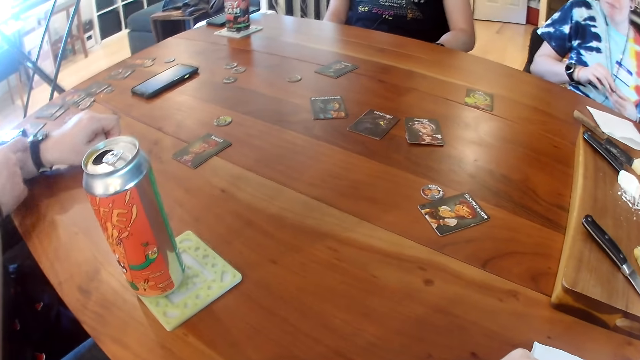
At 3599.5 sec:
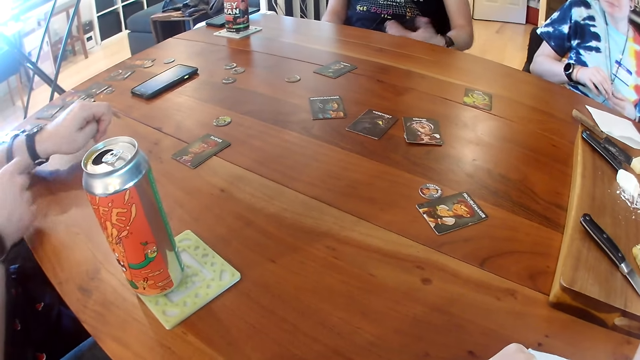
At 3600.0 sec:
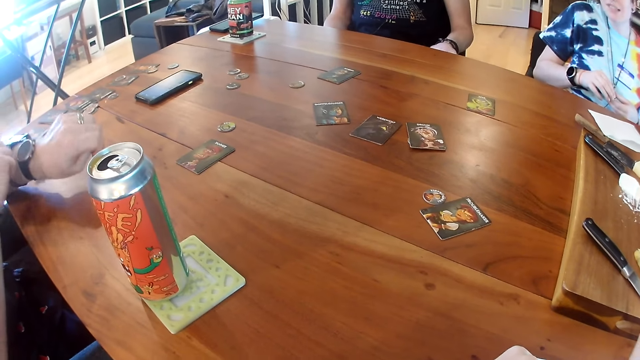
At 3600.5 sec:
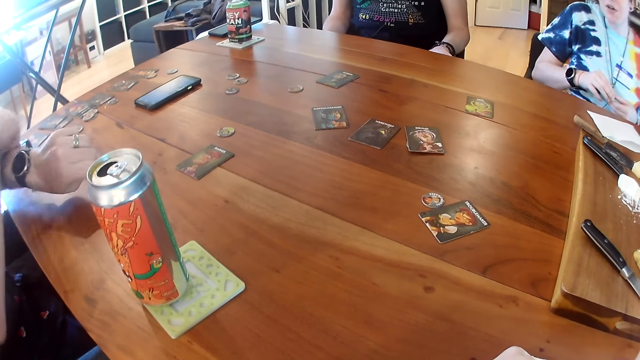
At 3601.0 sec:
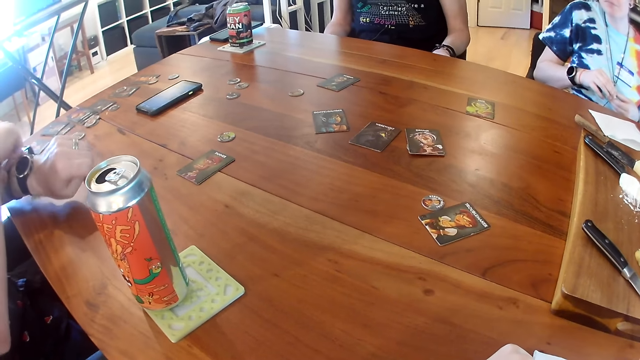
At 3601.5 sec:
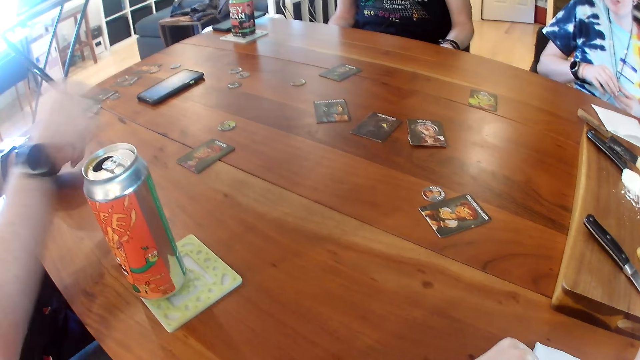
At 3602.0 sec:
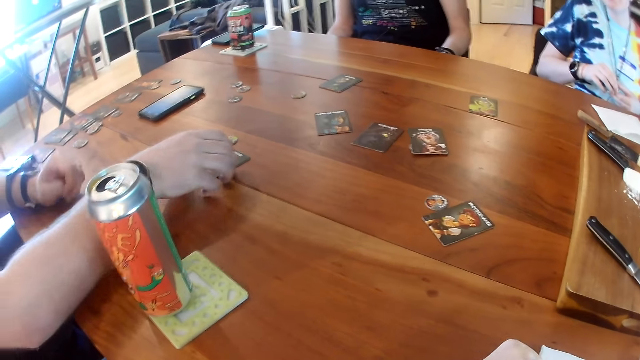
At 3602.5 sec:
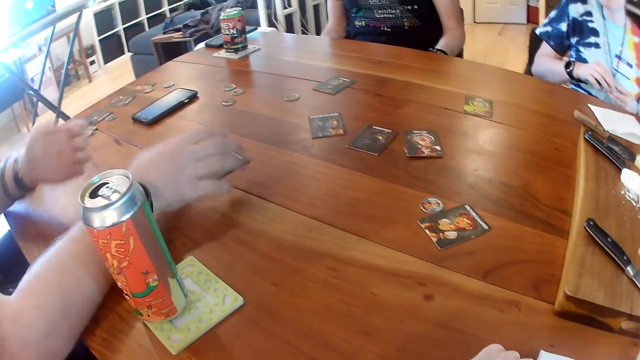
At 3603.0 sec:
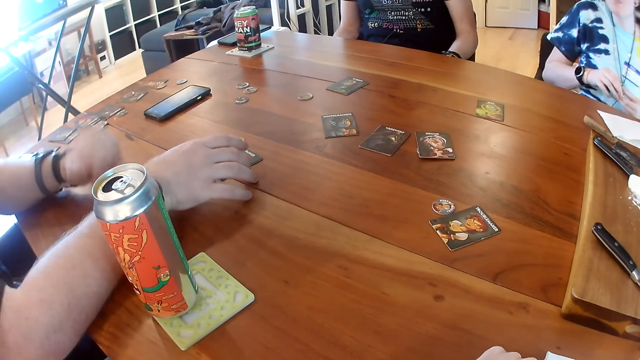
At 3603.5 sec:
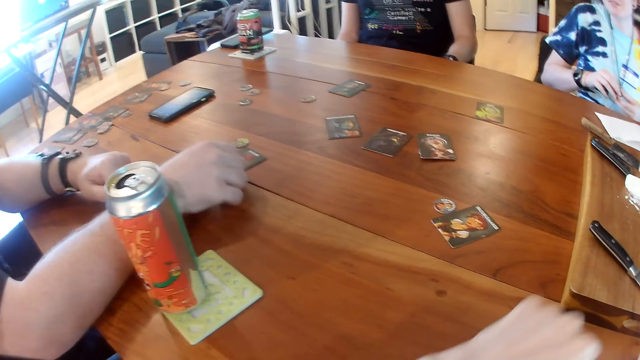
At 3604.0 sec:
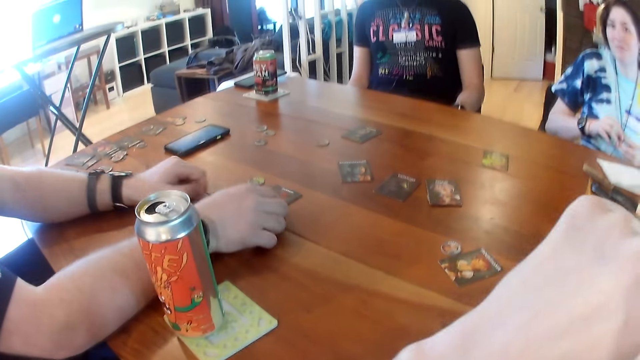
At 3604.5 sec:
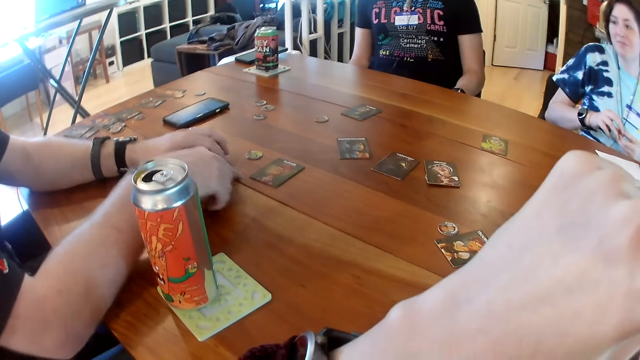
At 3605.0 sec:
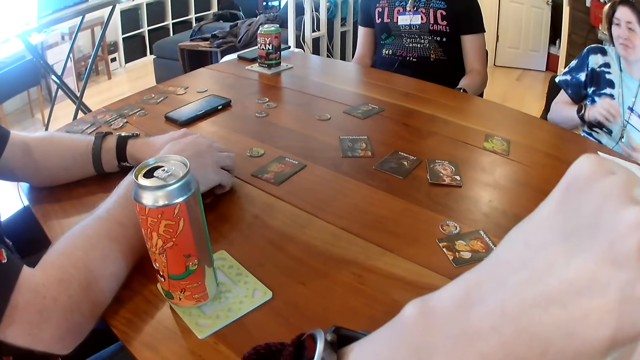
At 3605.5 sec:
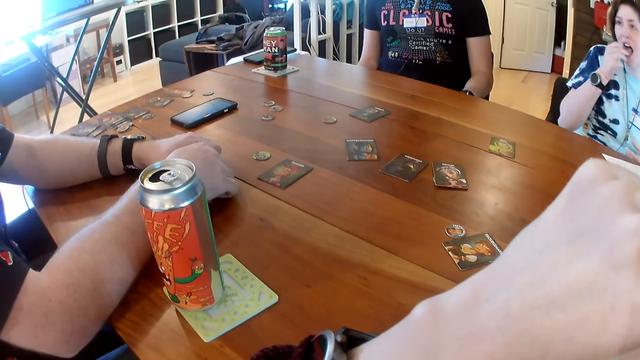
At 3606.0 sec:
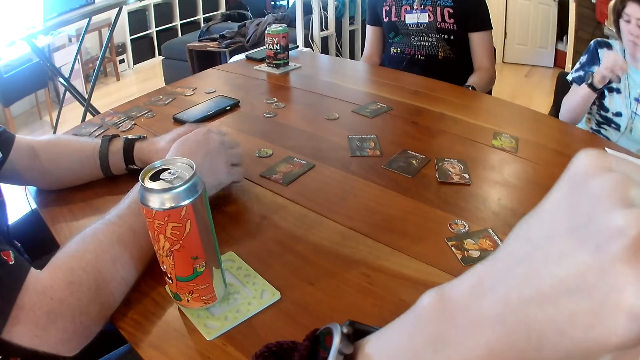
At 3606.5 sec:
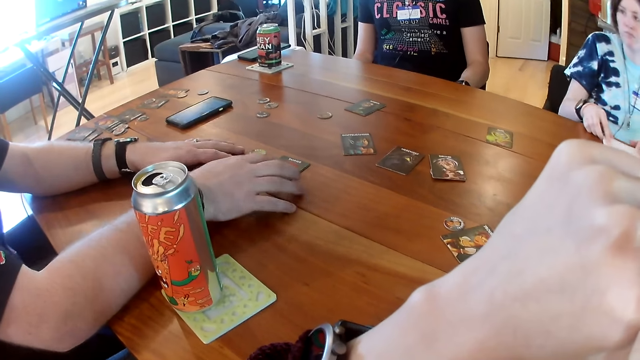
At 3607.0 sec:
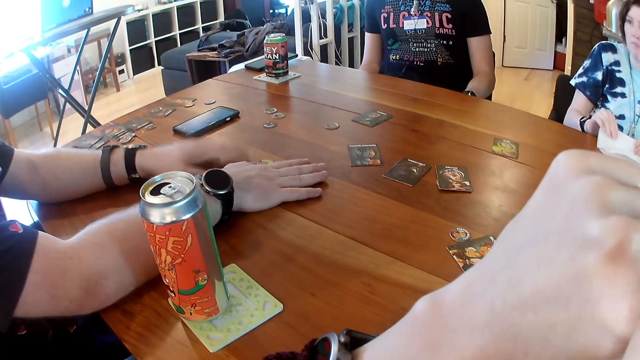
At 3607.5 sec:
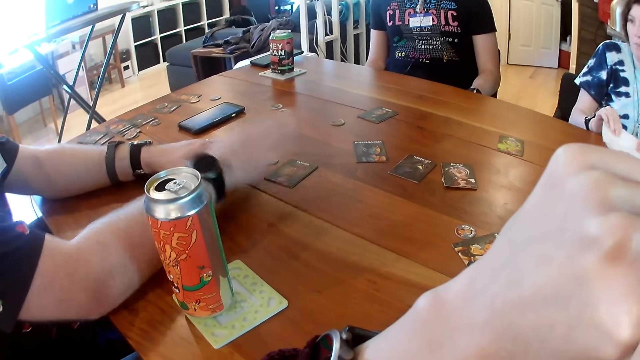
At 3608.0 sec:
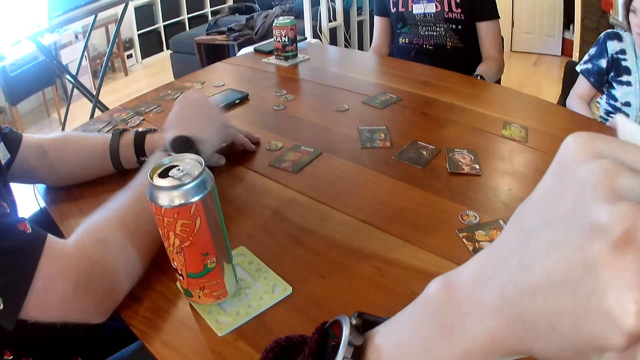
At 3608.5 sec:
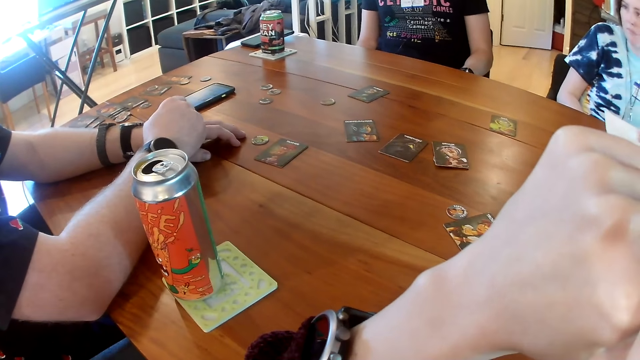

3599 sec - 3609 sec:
The man scratches his left hand with his right hand. He adjusts a band or shirt in his left hand with his right hand, and adjusts the card on the table with his right hand. The camera wearer interacts with the man. The man adjusts the card on the table with his right hand. The camera wearer raises her hand up. The man settles his hands on top of the table. A woman eats a snack in her hand.

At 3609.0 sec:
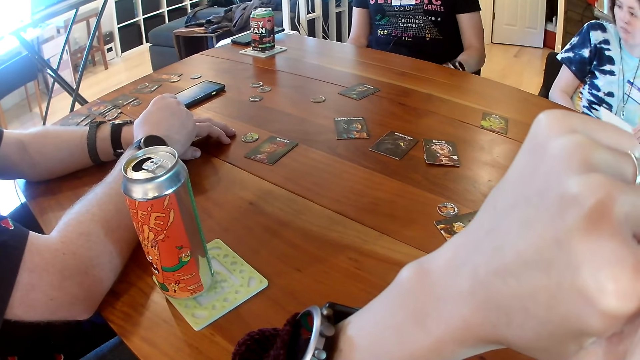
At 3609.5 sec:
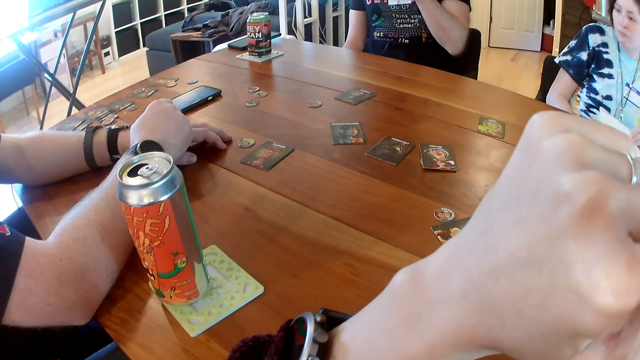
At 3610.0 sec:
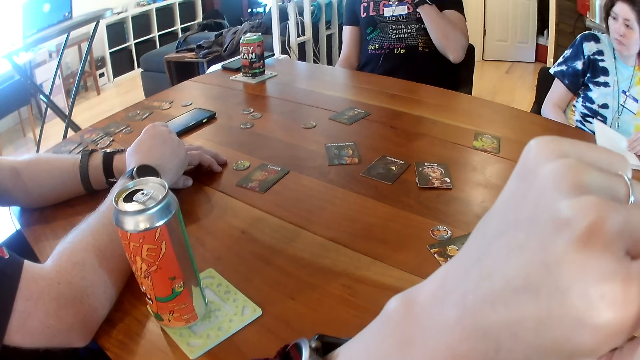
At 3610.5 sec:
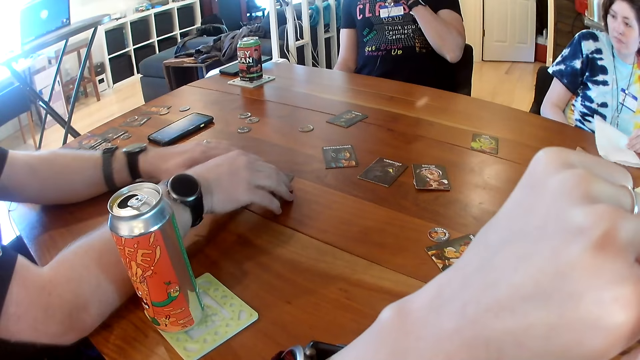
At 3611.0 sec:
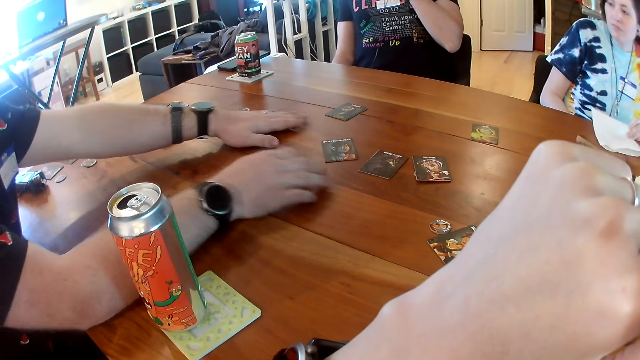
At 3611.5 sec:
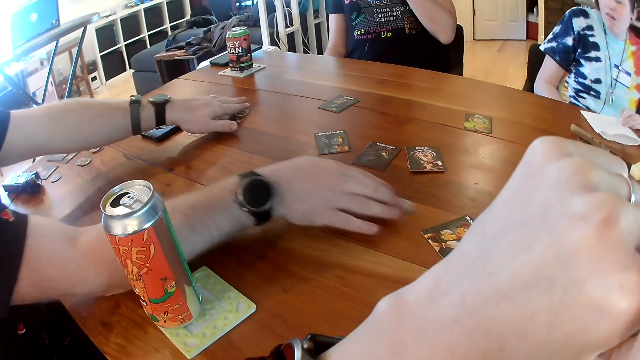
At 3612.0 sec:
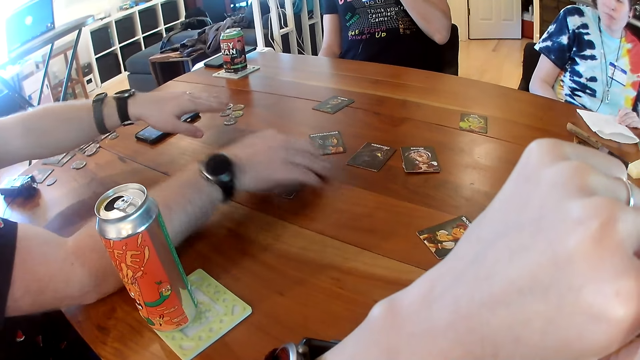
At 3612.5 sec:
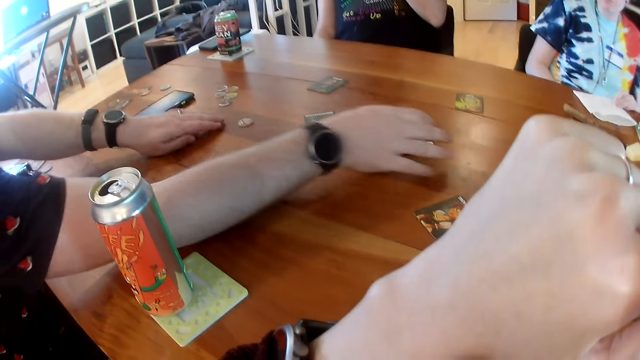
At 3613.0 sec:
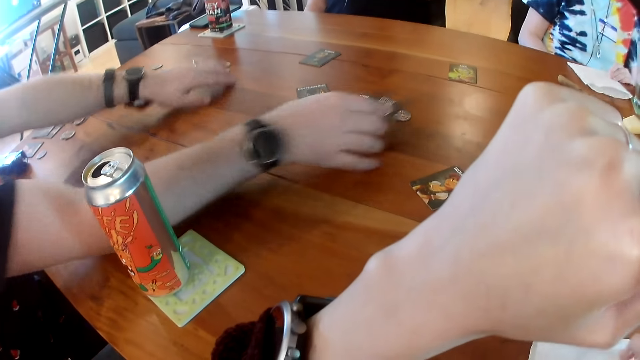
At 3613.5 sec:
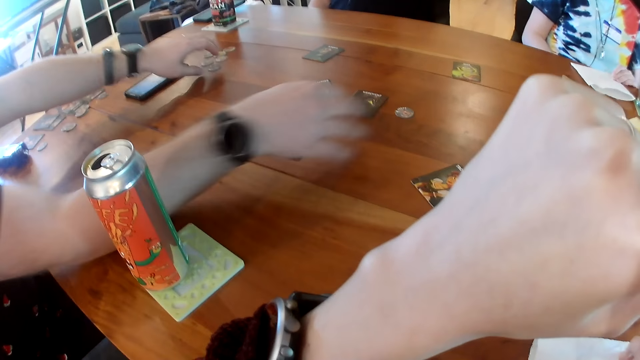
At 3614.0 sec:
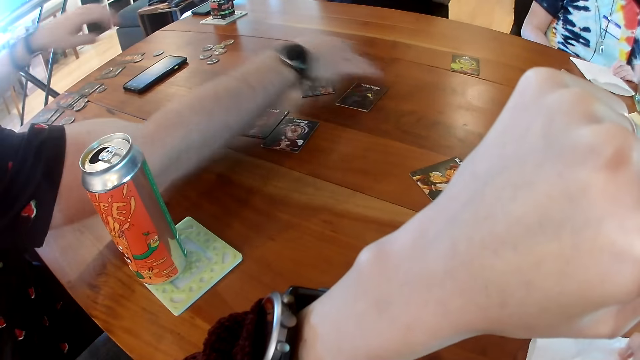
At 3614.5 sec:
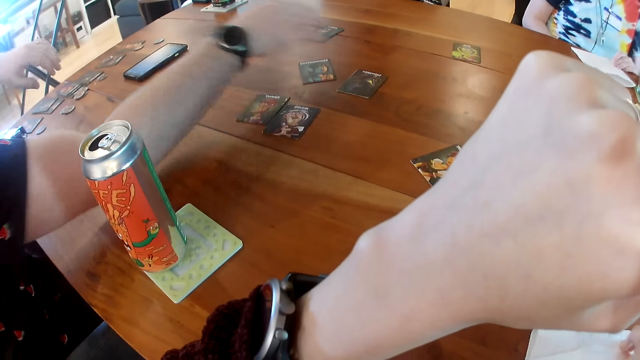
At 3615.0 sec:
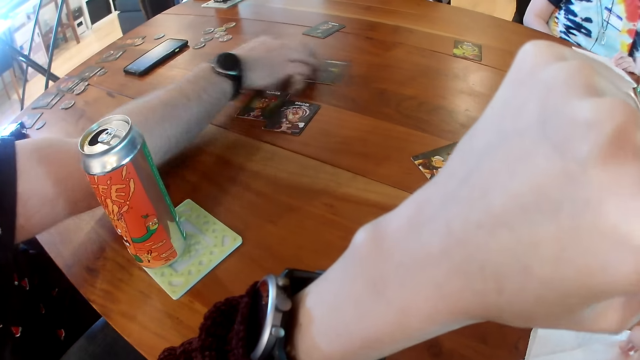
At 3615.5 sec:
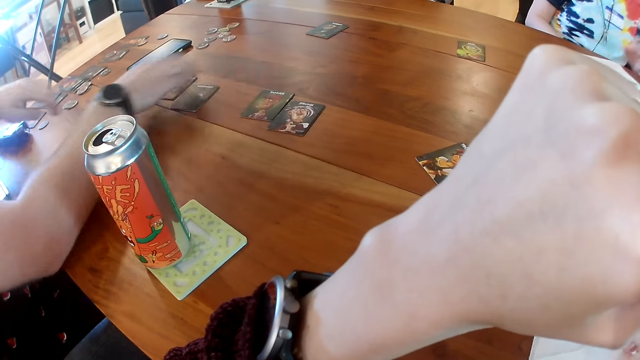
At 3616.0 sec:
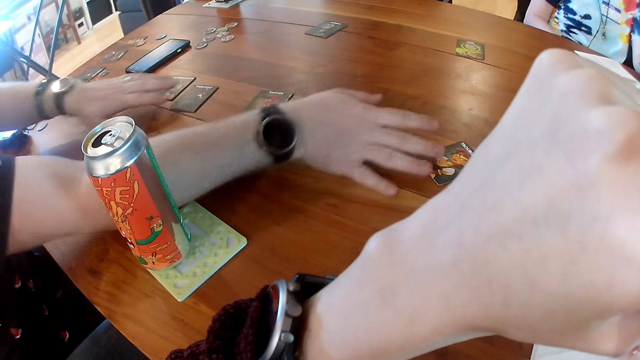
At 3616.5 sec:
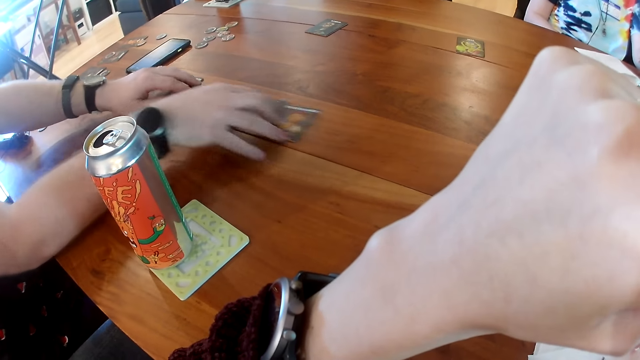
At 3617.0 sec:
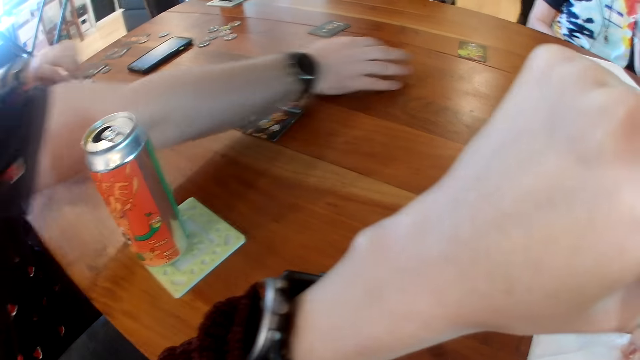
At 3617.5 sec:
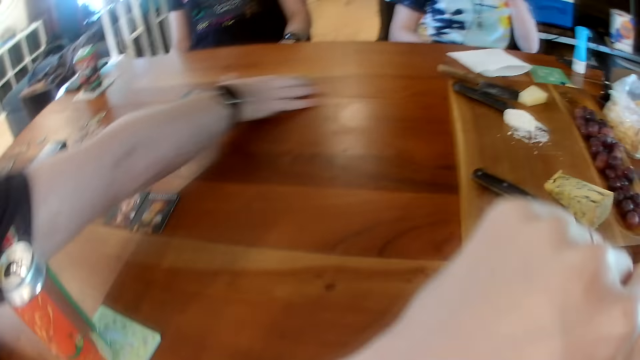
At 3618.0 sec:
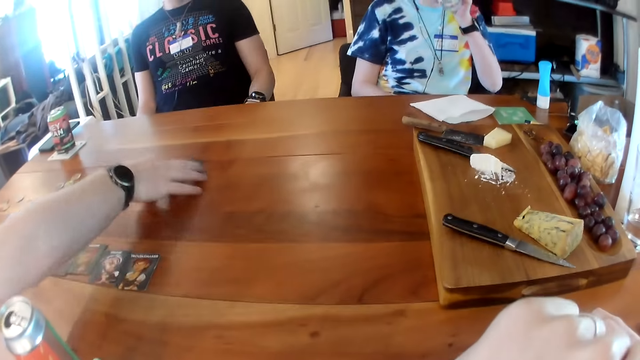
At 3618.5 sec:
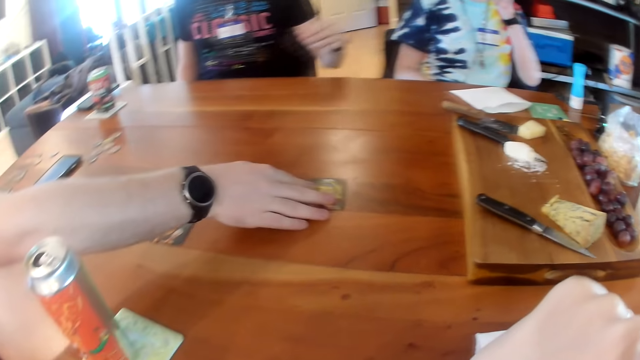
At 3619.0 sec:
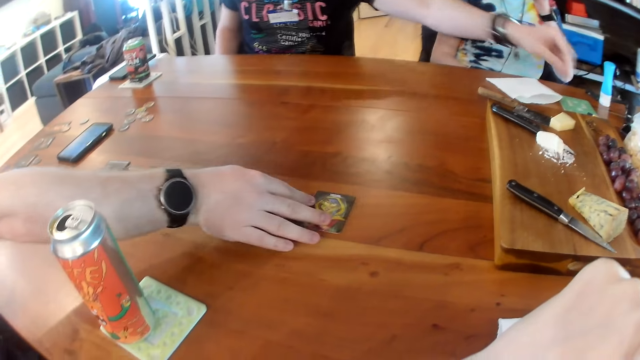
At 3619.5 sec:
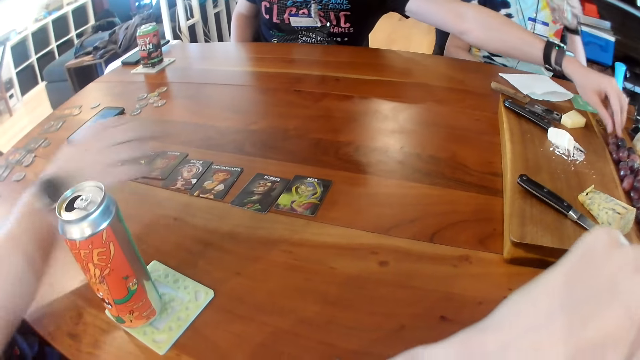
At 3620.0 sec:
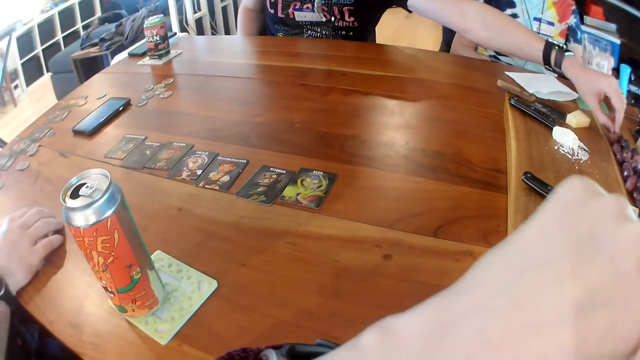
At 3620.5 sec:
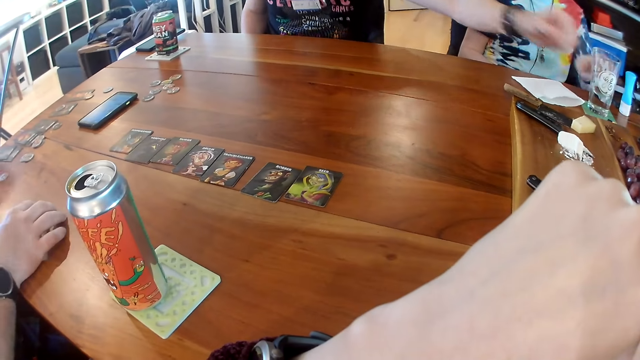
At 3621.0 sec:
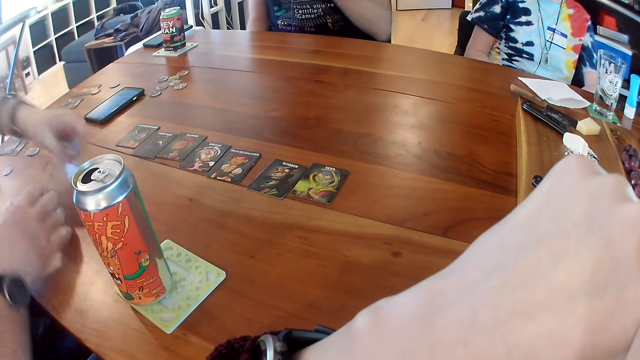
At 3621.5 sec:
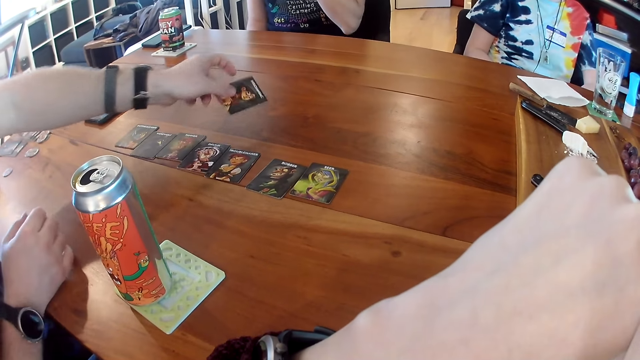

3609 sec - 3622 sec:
A man interacts with the people on the table. Another man rubs his face with one hand. The first man arranges the tokens on the table with his two hands. He moves a coin on the table and a card with the other hand. He arranges the cards on the table with his two hands, moves another card on the table with his hand, shuffles the cards on the table with his hand, and places the cards on the table in an aligned manner. The other man picks a grapefruit from the far end of the table with his left hand. A woman places a glass on the table. The first man picks a card from the far end of the table.
